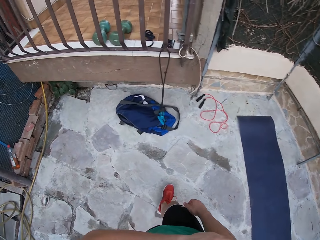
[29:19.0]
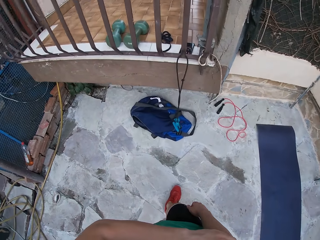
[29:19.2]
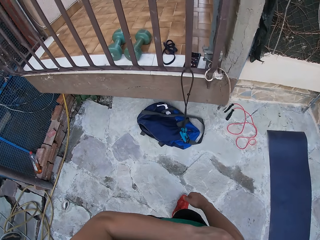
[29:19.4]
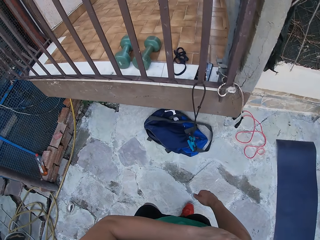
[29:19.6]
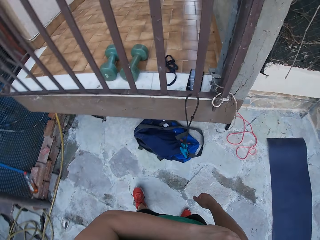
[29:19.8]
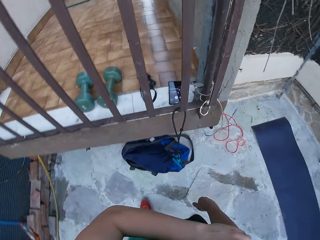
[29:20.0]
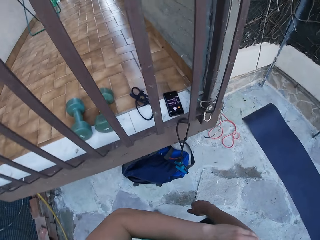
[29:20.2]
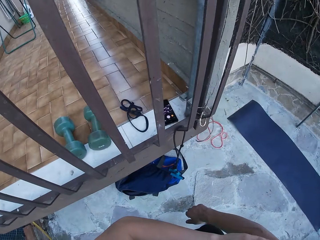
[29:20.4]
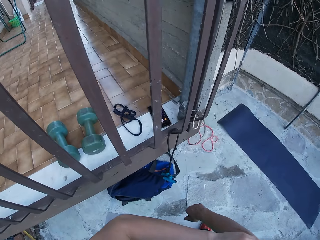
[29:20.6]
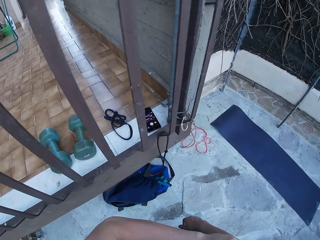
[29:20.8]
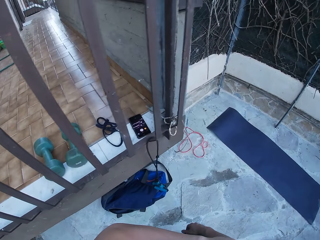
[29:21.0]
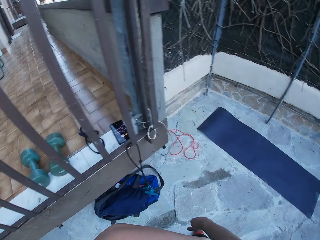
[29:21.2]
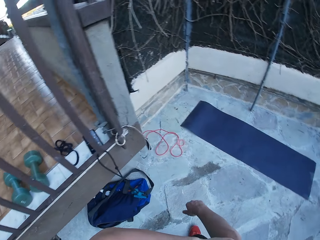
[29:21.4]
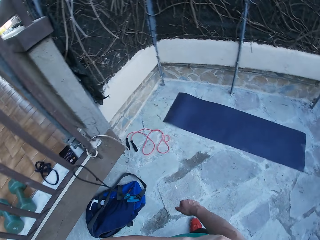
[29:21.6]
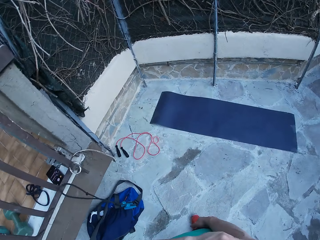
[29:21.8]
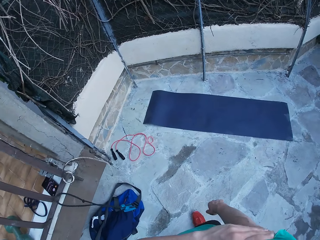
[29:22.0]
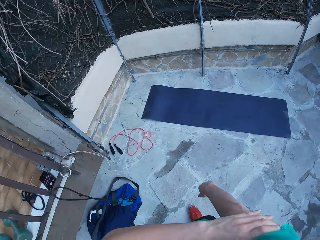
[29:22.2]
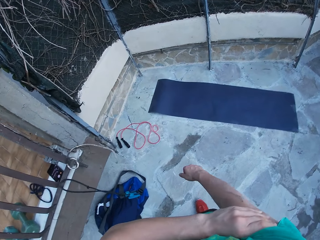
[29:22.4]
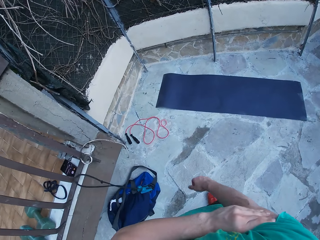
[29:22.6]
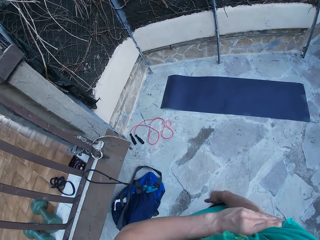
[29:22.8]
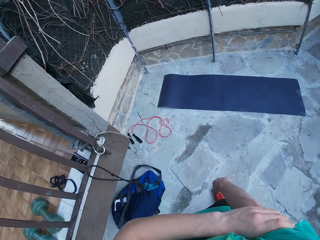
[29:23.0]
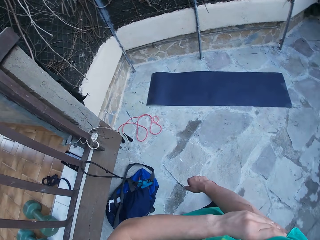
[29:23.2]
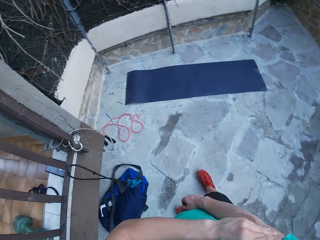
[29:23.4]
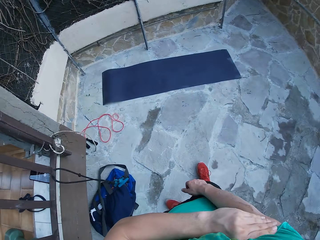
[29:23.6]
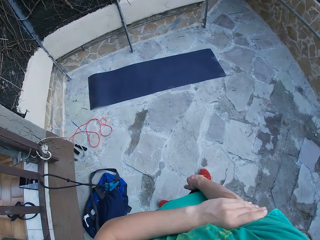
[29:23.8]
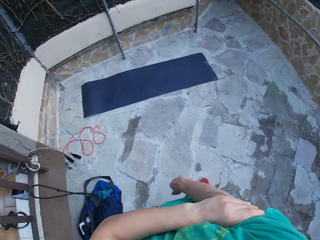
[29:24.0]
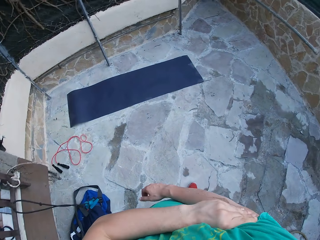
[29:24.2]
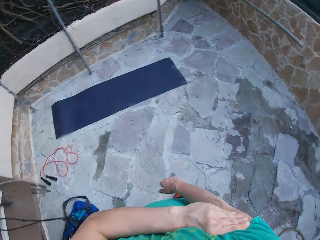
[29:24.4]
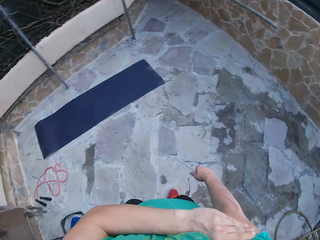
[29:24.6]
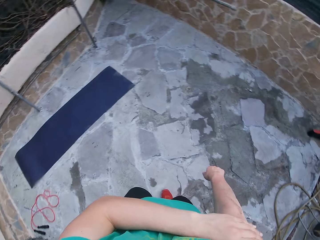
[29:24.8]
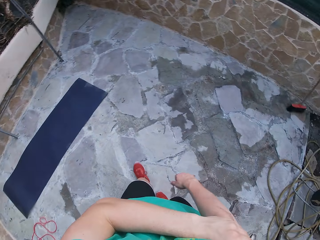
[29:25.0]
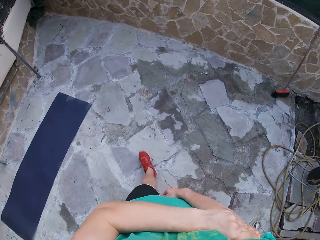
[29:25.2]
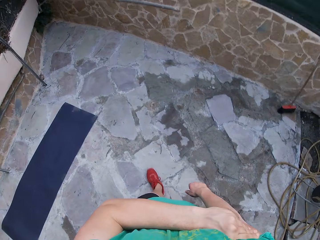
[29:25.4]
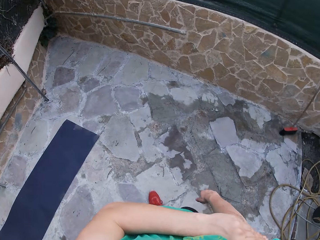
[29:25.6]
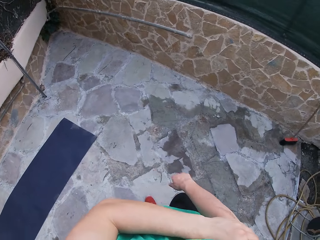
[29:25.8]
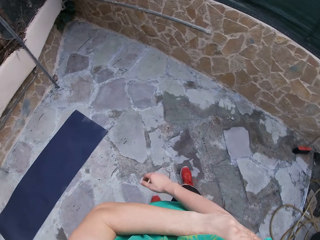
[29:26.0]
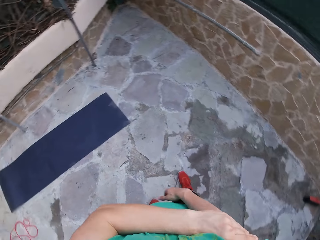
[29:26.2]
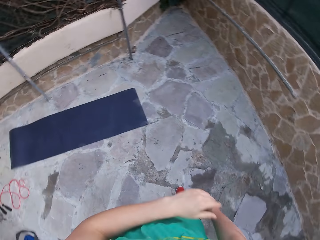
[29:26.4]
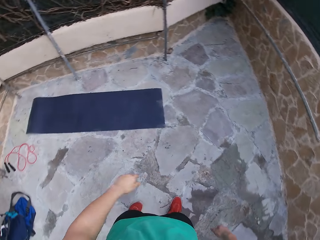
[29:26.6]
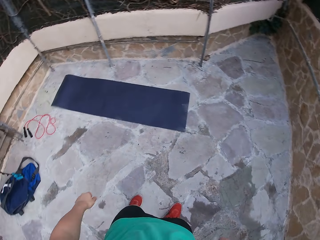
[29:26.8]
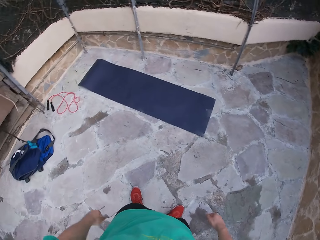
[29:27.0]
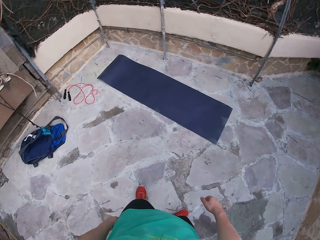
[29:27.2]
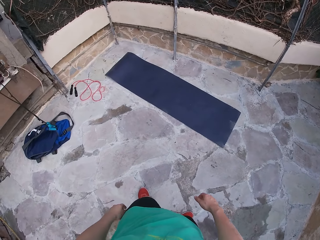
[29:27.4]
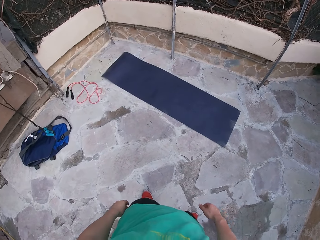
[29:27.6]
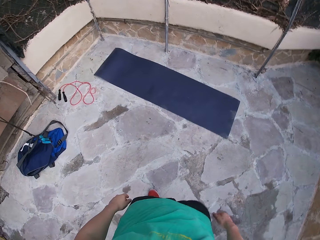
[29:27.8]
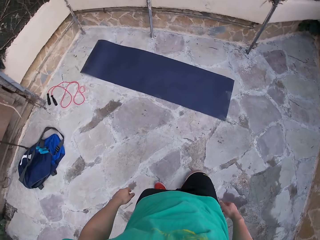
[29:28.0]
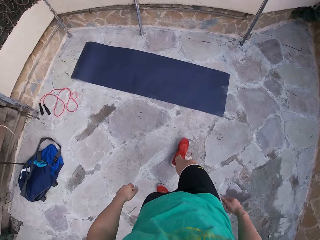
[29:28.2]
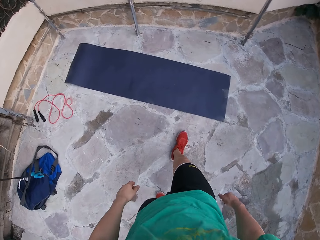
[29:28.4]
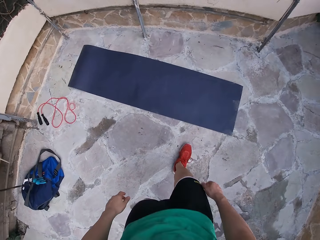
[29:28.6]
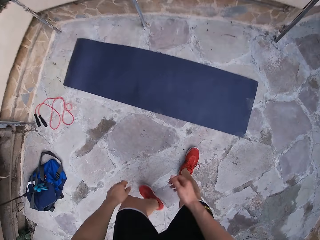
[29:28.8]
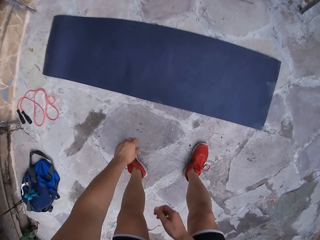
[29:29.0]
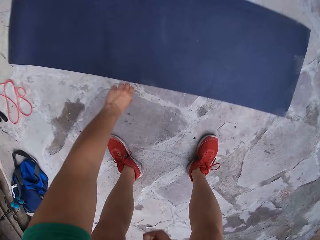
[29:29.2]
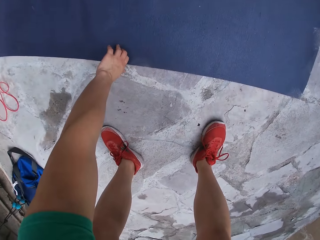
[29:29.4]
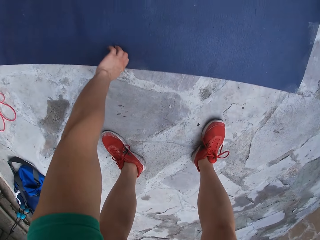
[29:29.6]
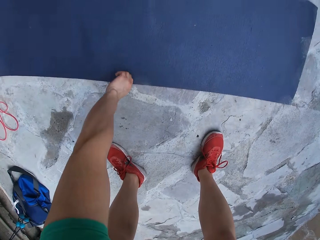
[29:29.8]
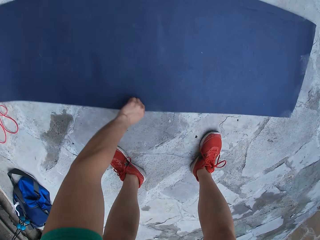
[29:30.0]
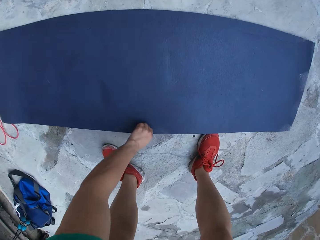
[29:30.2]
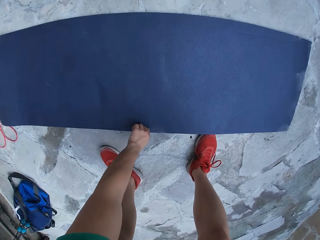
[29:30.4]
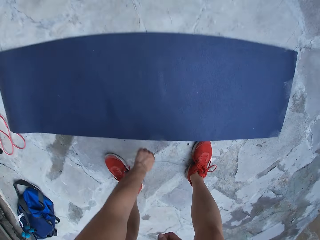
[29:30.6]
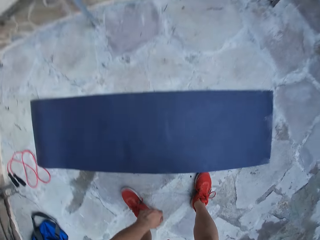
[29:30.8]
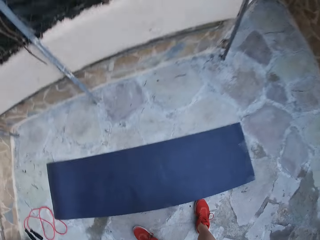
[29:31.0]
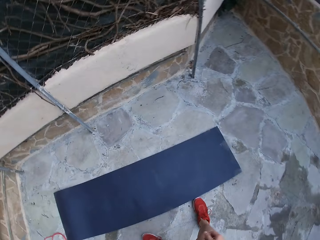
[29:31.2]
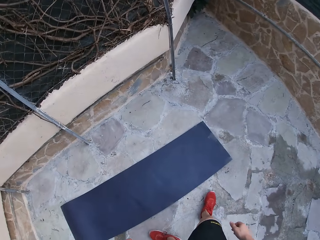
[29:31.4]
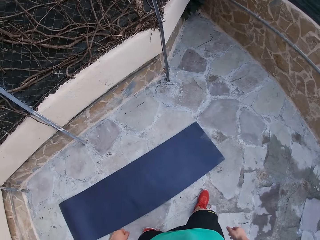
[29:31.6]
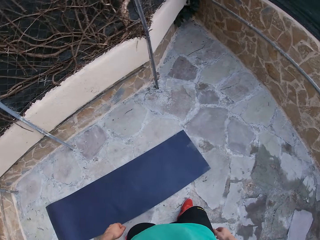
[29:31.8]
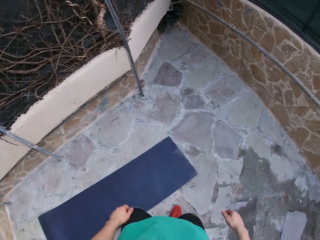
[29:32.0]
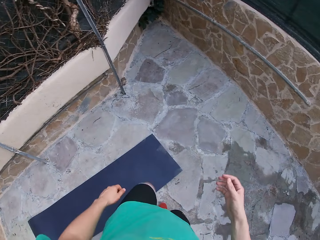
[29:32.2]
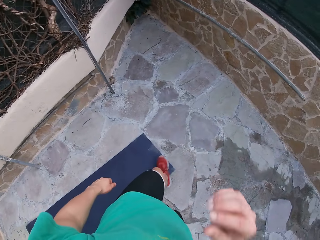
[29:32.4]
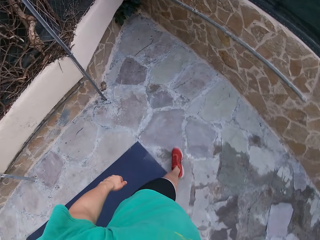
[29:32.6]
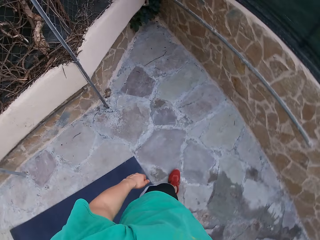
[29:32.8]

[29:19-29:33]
The camera wearer continues to walk around. They move the hand. They step forward. They step forward again. They move the yoga mat. They step forward.

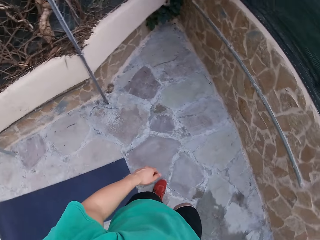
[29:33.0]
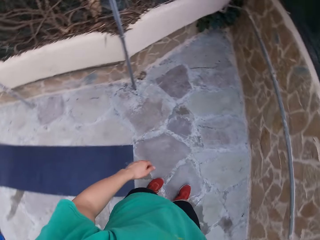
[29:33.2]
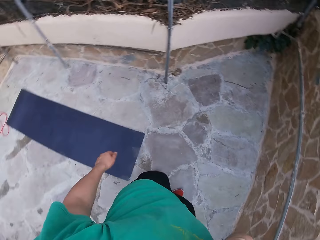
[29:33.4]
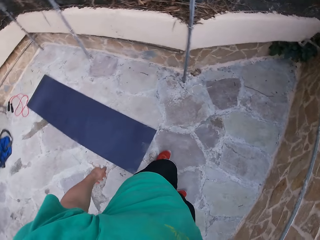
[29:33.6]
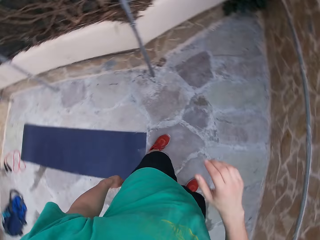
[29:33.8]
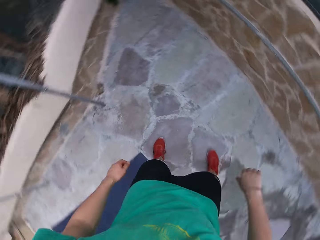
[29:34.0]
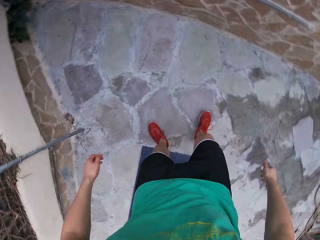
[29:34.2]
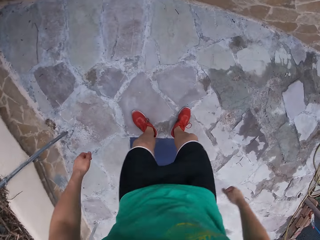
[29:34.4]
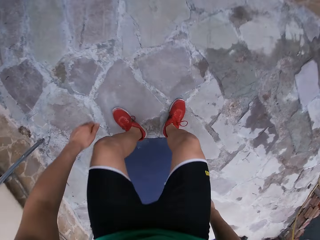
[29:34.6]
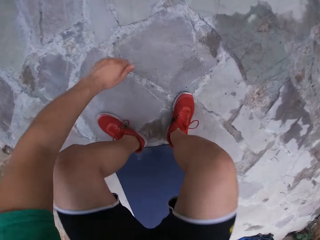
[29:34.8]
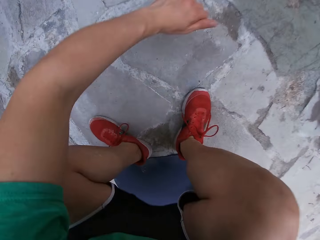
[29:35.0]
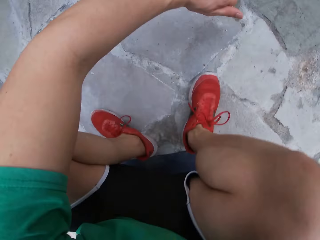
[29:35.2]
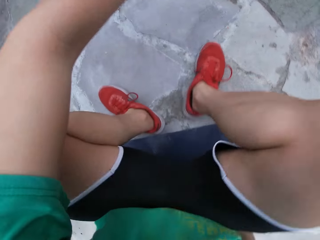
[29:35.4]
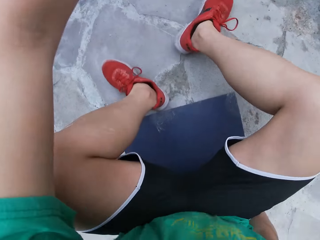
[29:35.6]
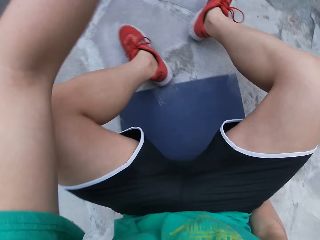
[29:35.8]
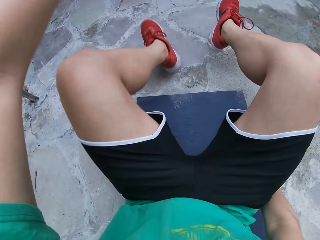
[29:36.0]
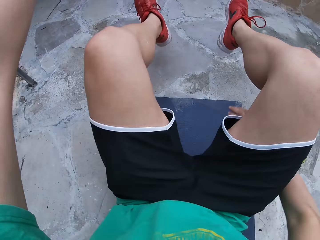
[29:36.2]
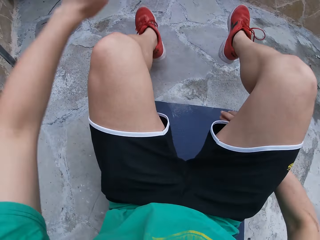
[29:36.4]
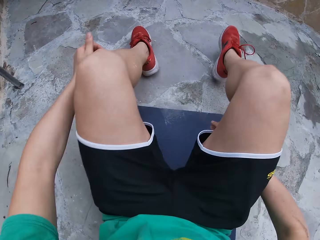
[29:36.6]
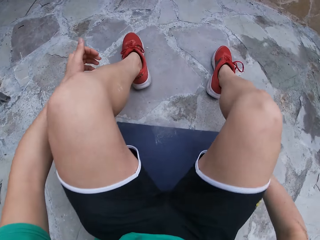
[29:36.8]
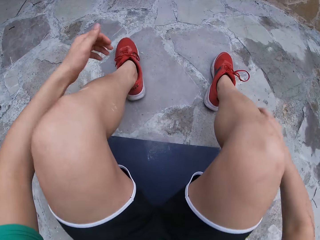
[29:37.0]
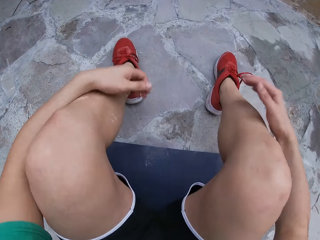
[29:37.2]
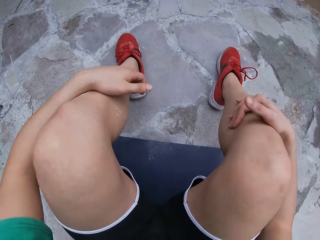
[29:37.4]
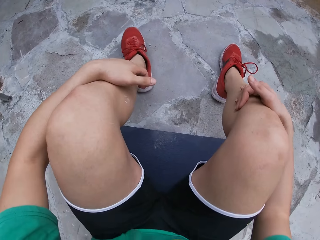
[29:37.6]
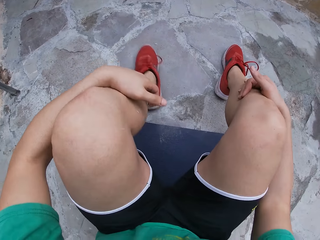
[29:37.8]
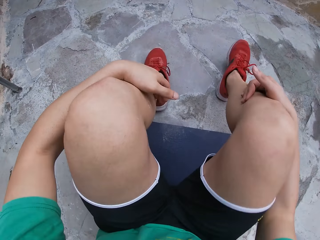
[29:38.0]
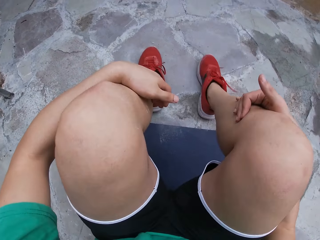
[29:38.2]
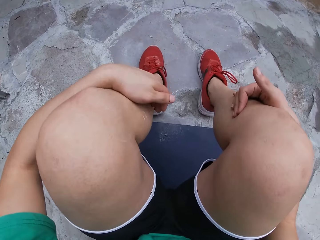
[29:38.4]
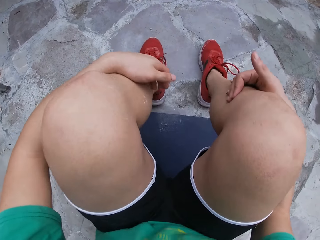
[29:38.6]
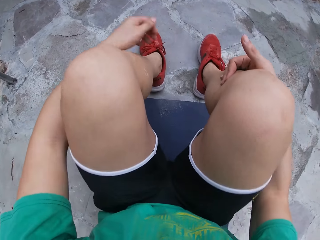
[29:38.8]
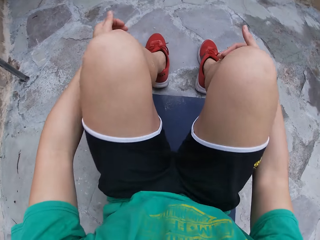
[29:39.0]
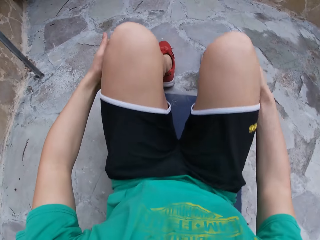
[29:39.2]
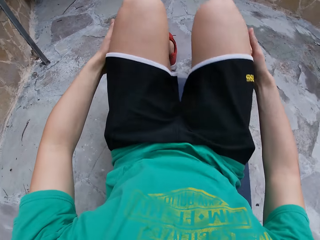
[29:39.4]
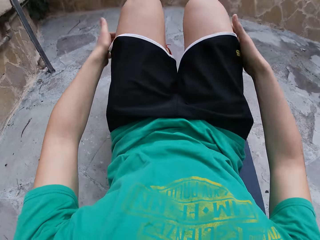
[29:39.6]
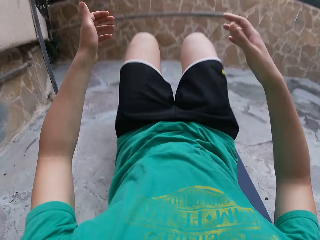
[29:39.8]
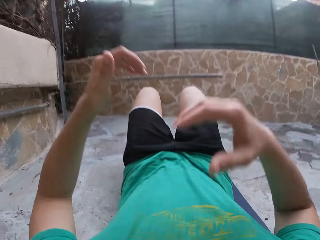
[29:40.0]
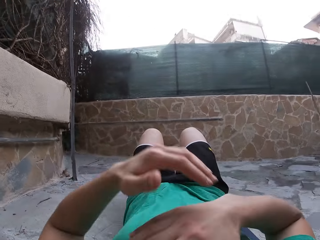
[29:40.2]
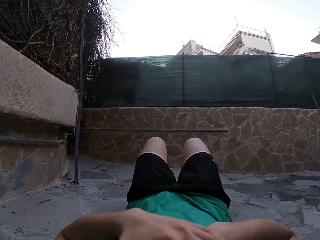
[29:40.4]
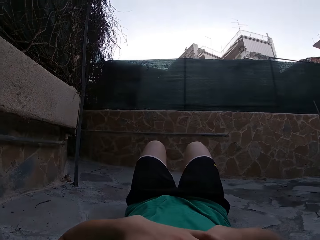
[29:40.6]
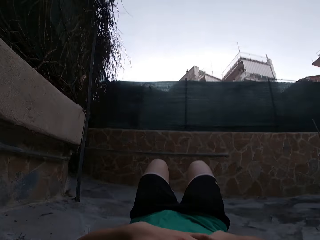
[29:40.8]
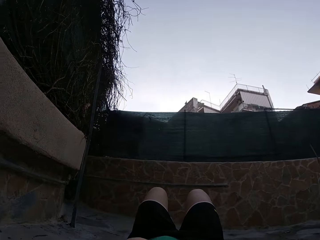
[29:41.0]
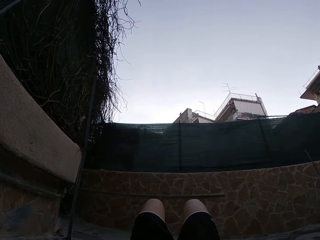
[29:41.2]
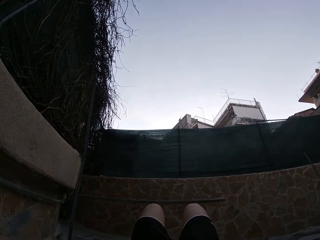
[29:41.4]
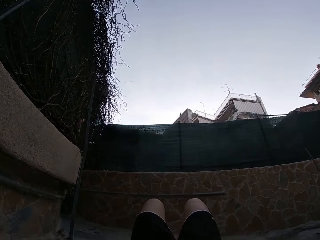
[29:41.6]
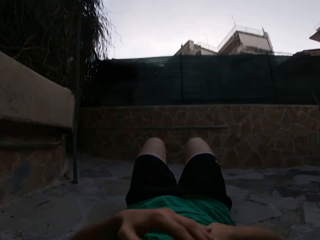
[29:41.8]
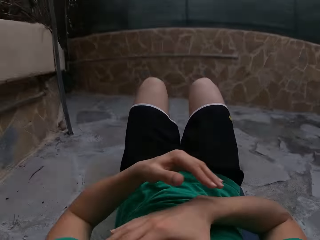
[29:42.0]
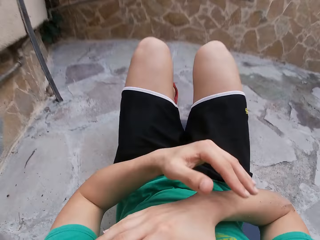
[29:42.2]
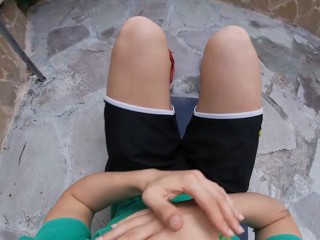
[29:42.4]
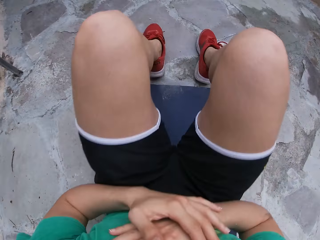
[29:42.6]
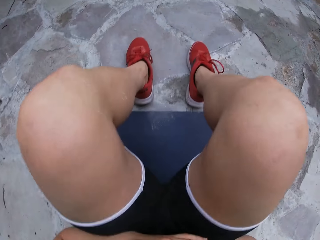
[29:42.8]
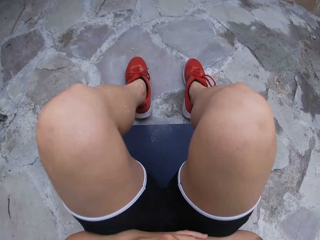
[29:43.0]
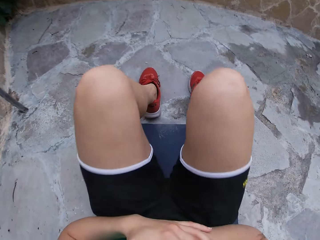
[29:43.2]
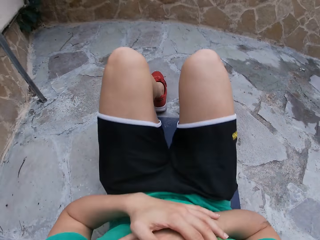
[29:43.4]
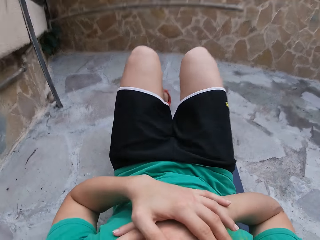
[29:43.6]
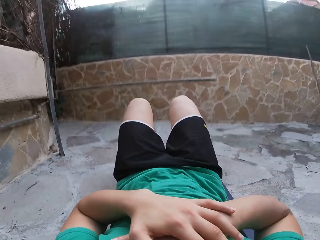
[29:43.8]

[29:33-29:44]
The camera wearer sits on the mat. They lie on the mat. They move the legs. They lie on the mat. They lift the upper body. They perform an exercise. They lower the upper body.
